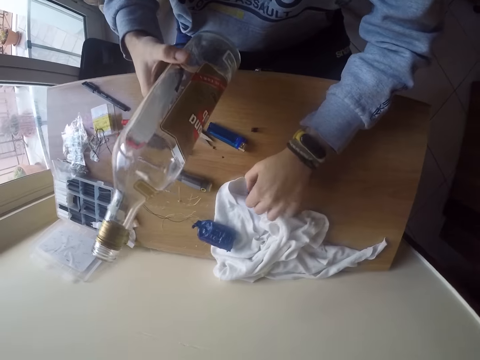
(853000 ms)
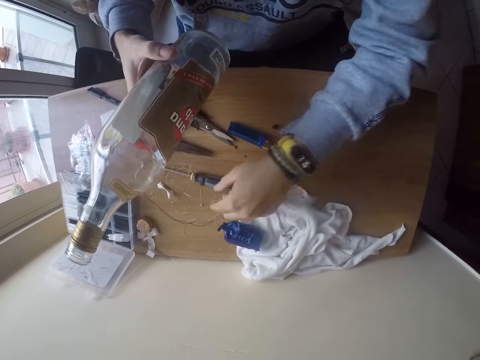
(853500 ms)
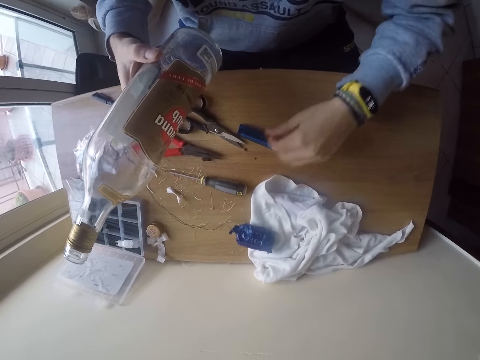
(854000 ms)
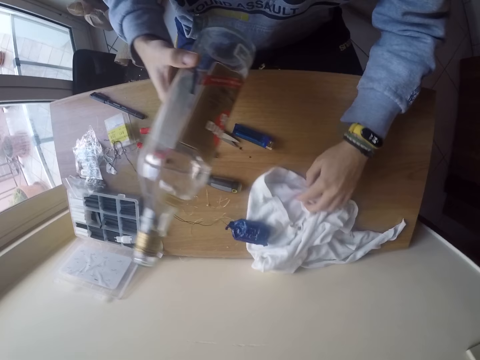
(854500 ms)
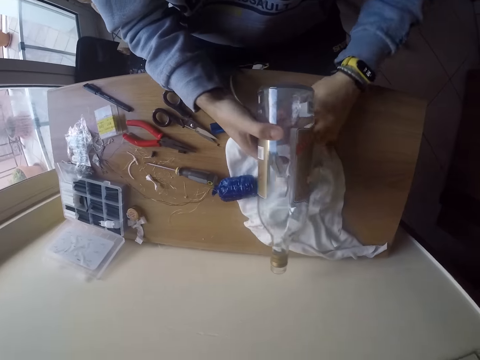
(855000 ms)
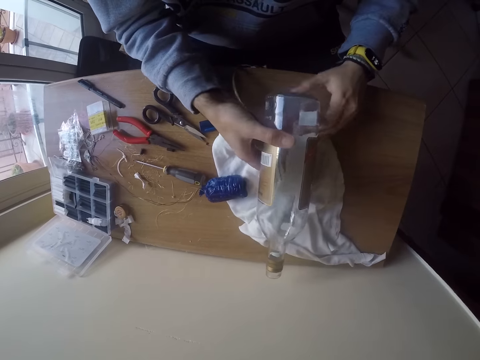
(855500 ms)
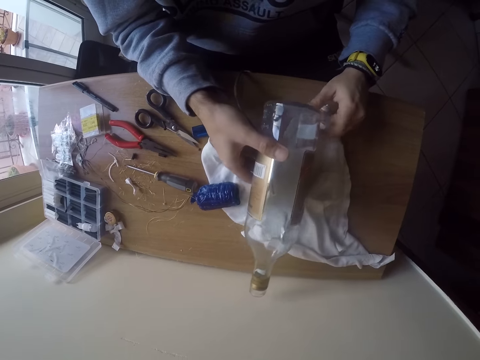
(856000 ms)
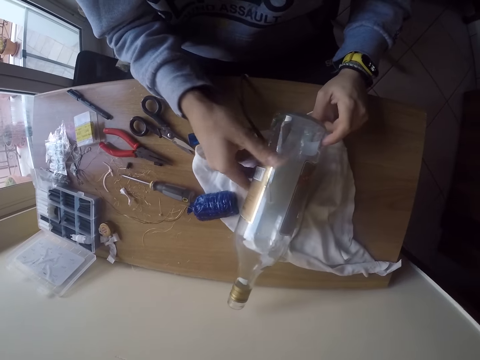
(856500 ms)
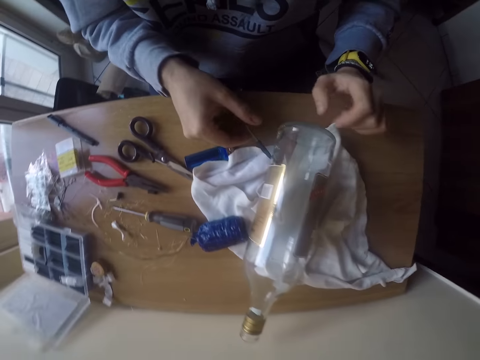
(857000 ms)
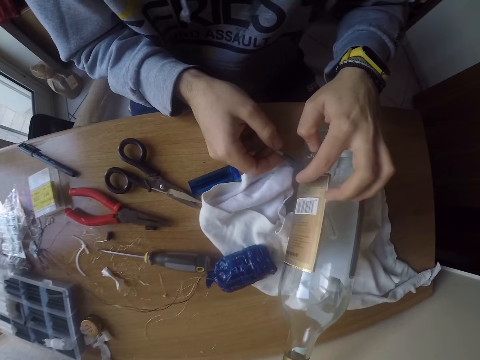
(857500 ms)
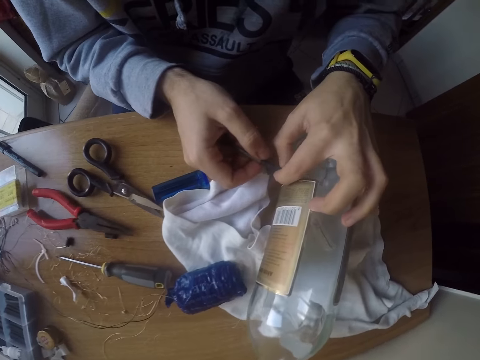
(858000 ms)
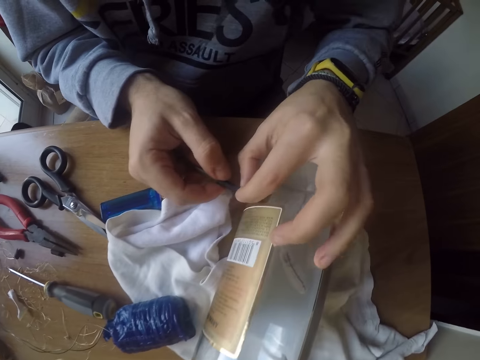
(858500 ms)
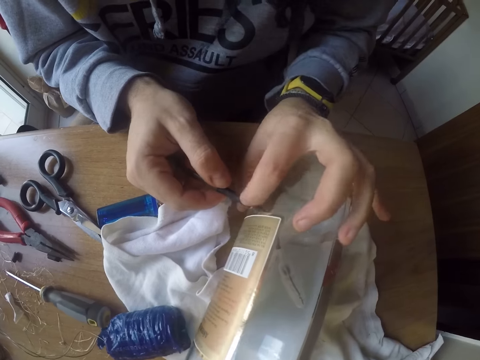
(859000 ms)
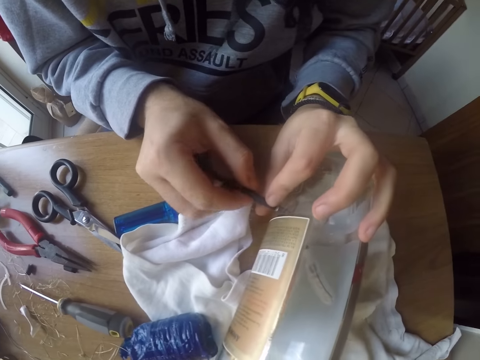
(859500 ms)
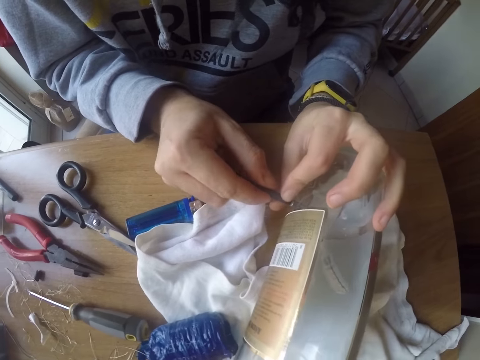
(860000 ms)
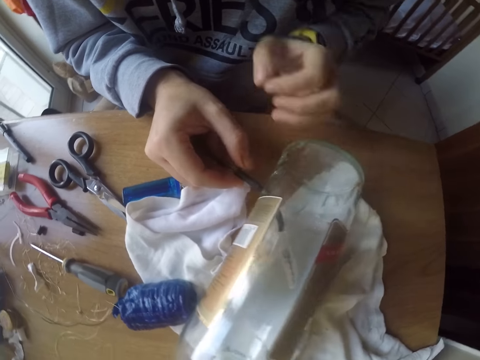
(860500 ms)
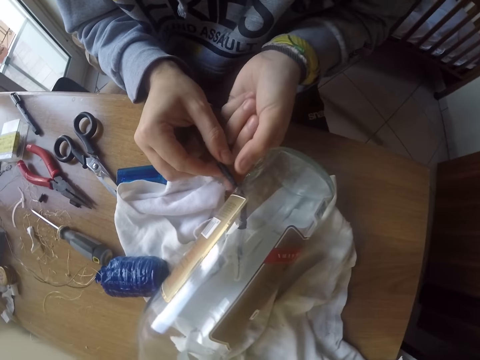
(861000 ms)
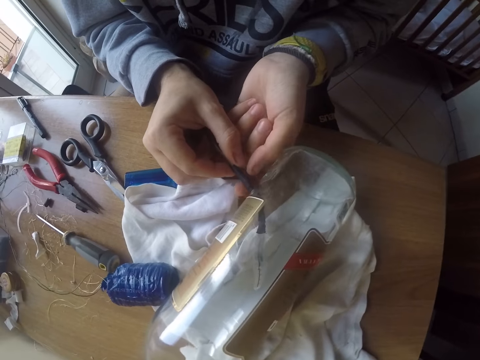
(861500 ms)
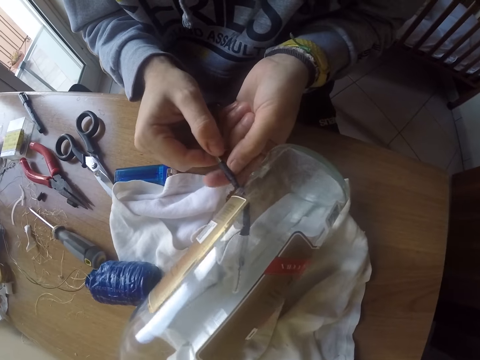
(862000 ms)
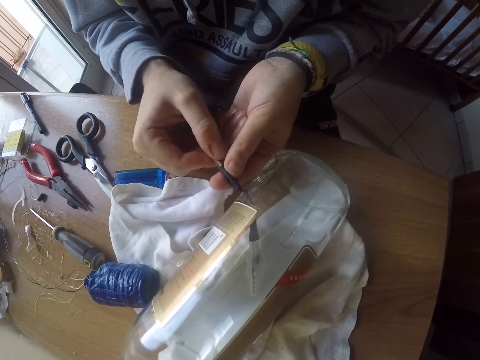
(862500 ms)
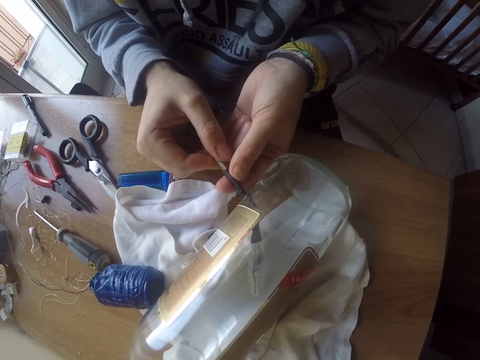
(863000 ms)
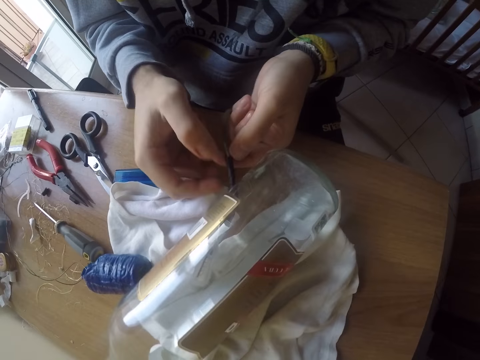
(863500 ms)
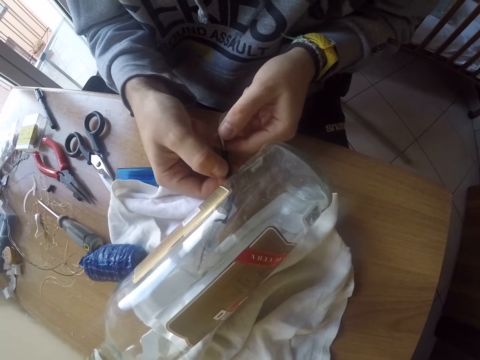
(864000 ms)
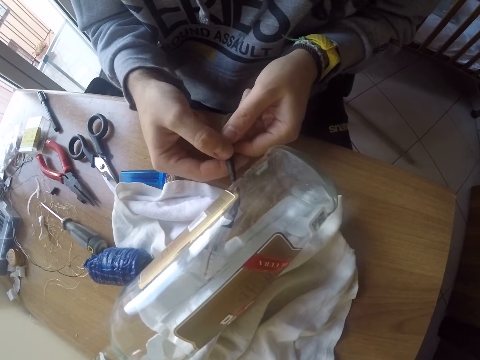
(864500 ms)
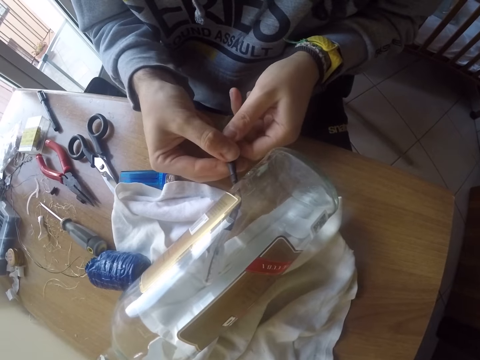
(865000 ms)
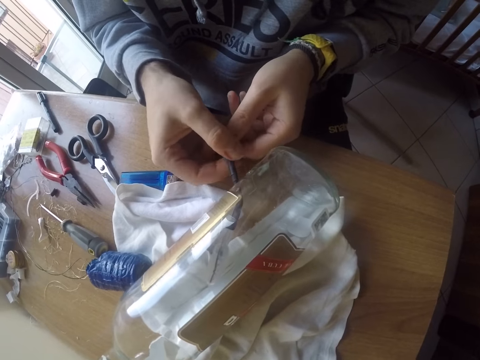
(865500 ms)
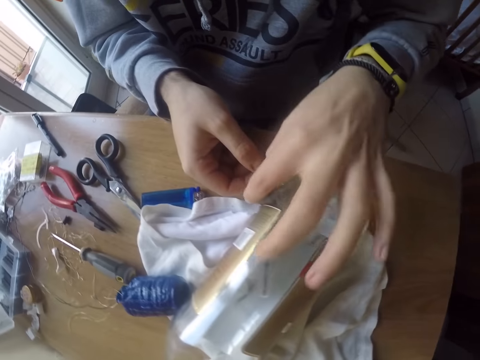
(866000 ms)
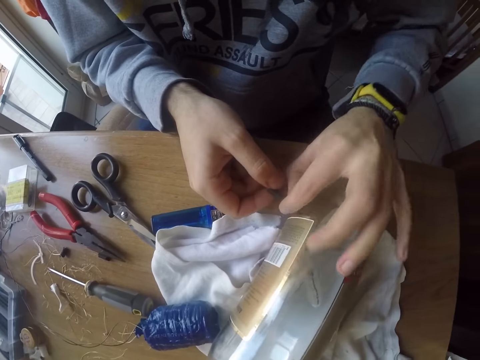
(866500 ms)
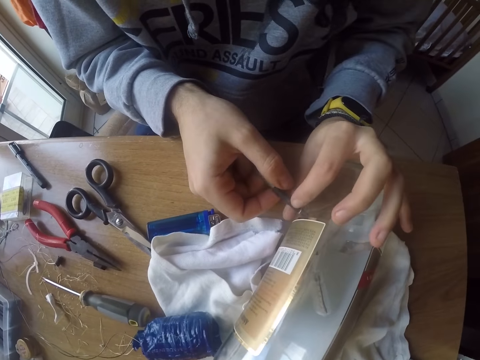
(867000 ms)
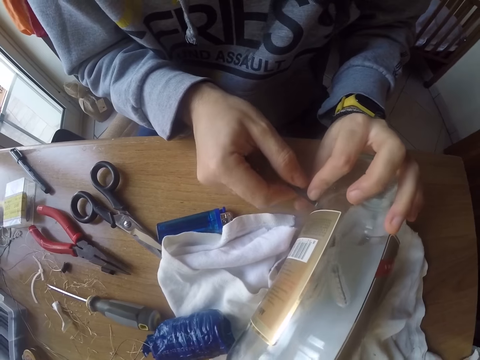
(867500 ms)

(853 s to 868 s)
The camera wearer picks up a piece of the rubber from a cloth on the table with his left hand. He places the piece of rubber on the table with his left hand. He picks up the piece of rubber from the table with his left hand. He places the piece of rubber on the table with his left hand. He moves the cloth on the table towards him with his left hand. He places the bottle lamp on the cloth on the table with both hands. He holds the cable with his right hand. He holds the bottle lamp on the cloth on the table with his left hand. He adjusts the cable in the bottle lamp on the cloth on the table with his right hand. He adjusts the cable in the bottle lamp on the table with both hands.

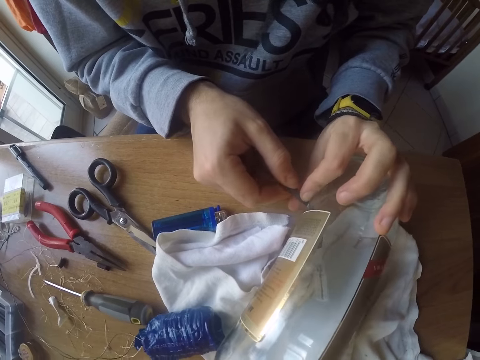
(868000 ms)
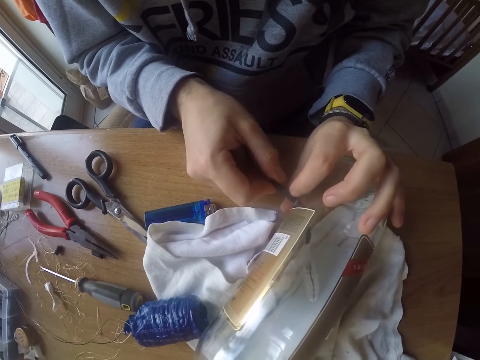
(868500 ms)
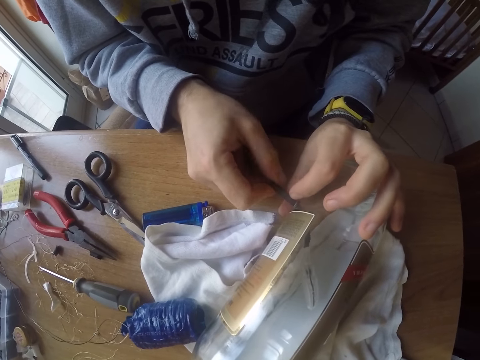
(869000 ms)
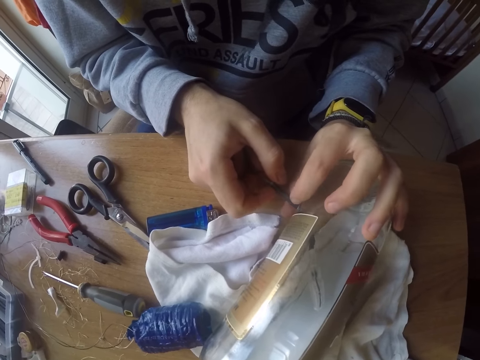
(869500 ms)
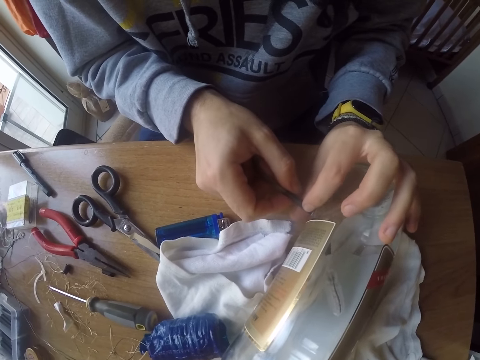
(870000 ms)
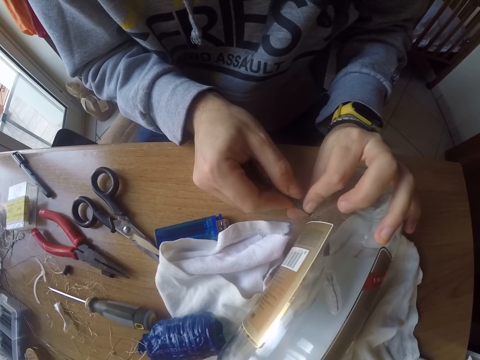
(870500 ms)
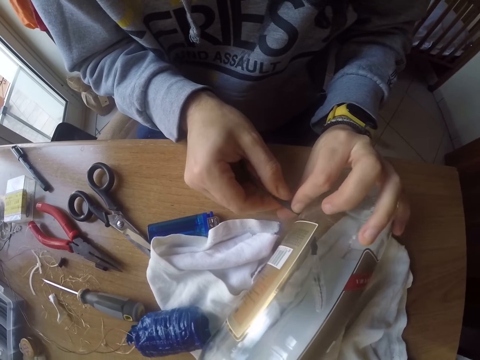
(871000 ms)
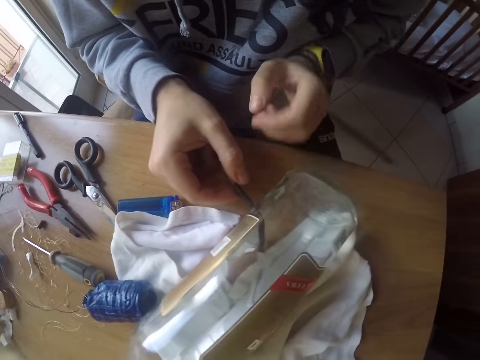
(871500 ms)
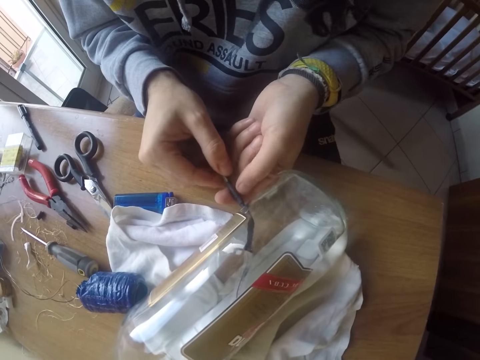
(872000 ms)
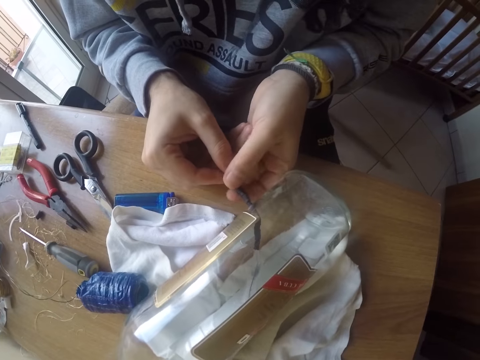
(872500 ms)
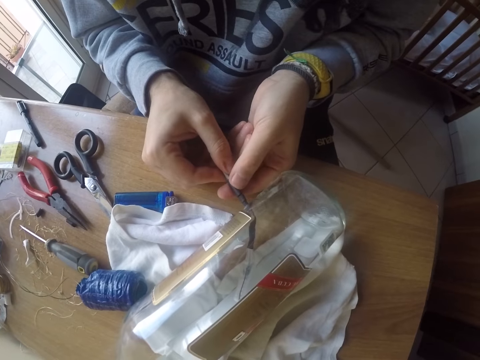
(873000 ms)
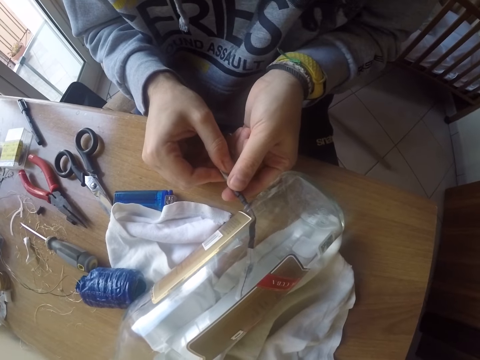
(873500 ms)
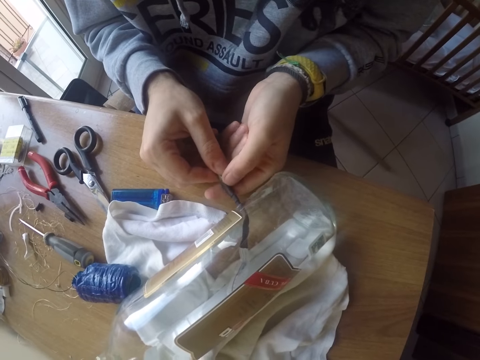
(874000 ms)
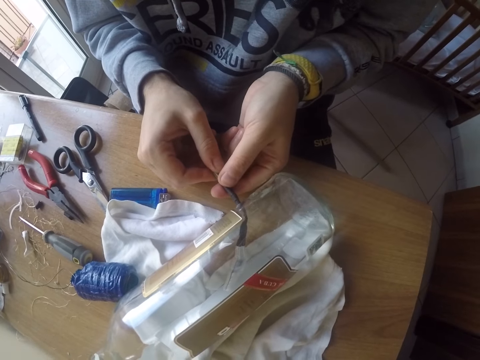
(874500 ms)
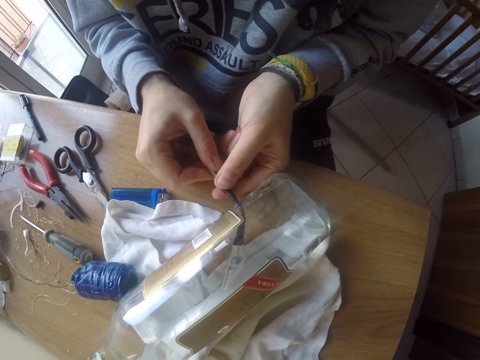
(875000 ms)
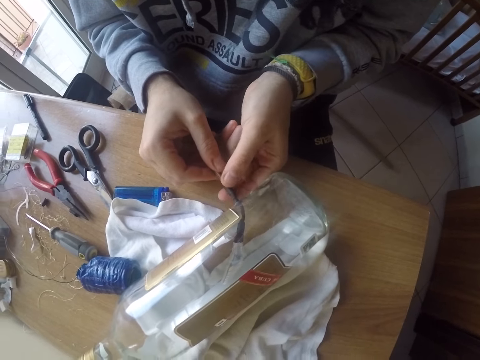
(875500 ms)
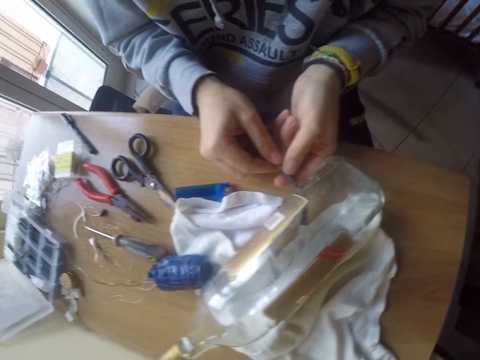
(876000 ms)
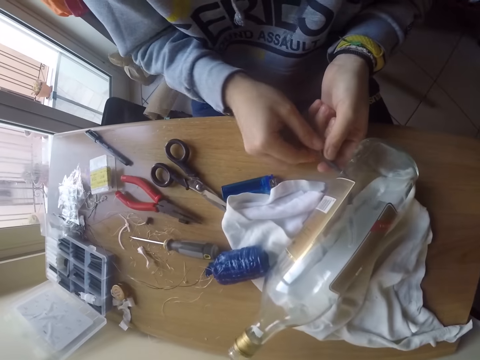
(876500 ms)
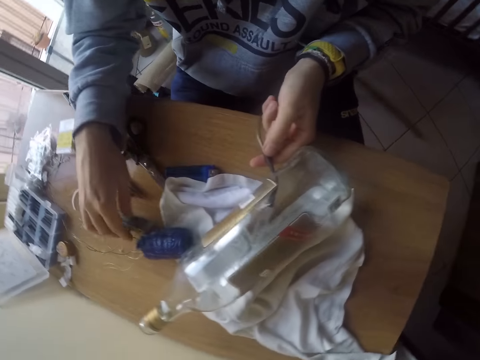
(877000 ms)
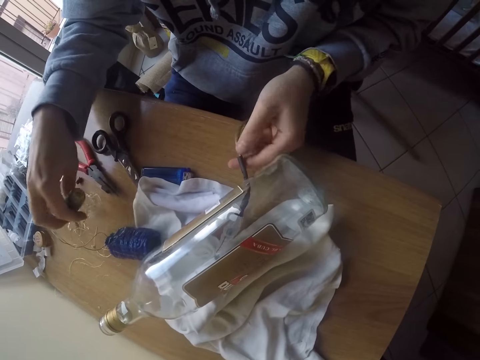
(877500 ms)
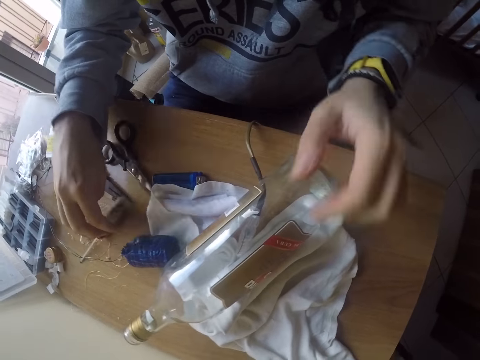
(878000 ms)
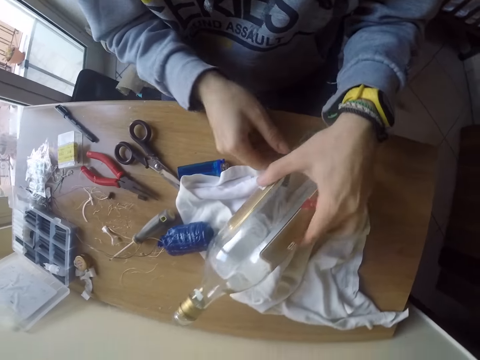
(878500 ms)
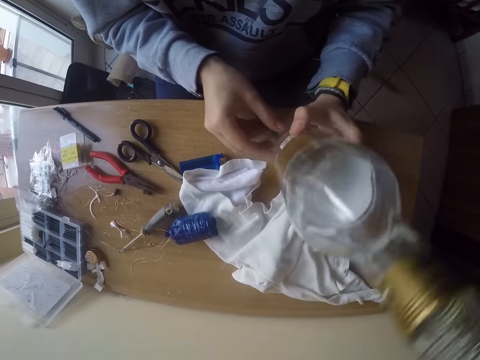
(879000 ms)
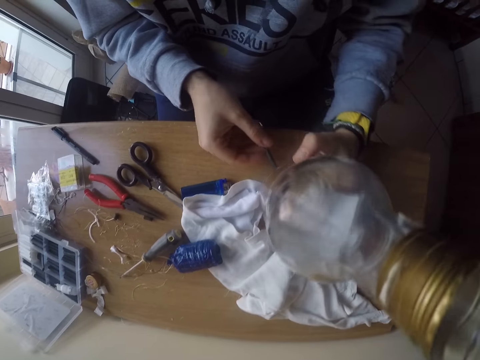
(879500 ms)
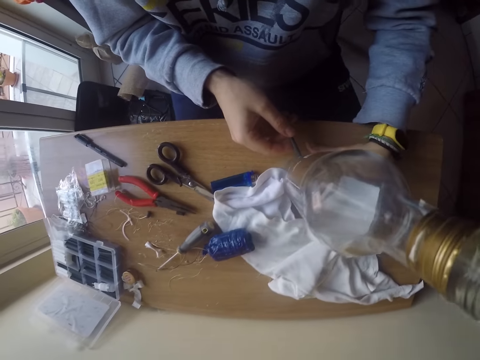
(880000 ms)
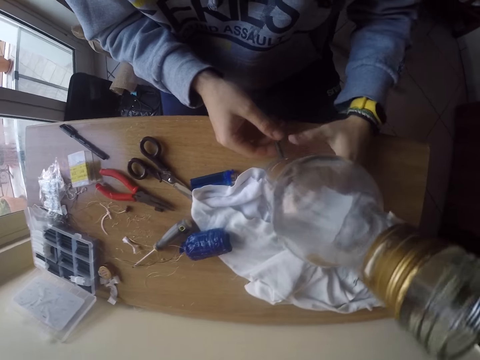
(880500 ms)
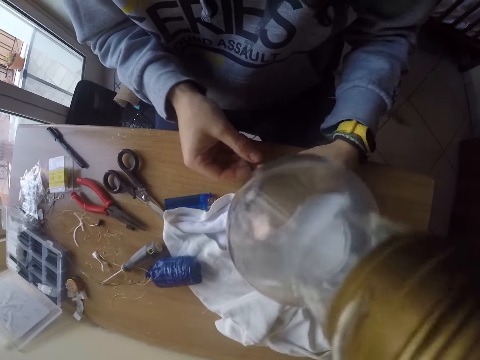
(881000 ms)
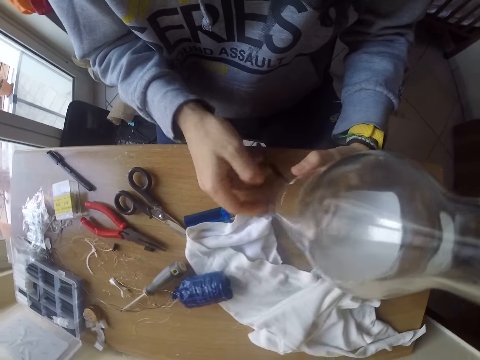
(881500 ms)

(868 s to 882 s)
The camera wearer picks up a screwdriver from the table with his right hand. He places the screwdriver on the table with his right hand. He picks up the bottle lamp on the cloth on the table with his left hand. He holds the cable with his right hand. He picks up the bottle lamp on the table with his left hand. He holds the cable with his right hand. He drops the bottle lamp on the table with his left hand. He adjusts the bulb cable rings on the bottle.
